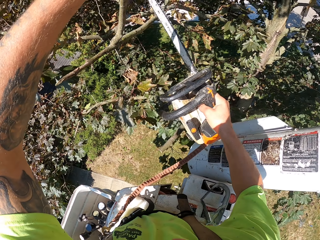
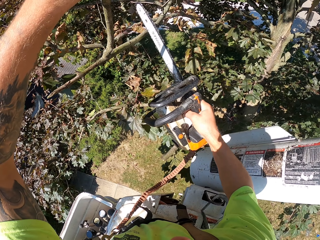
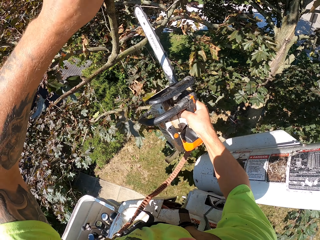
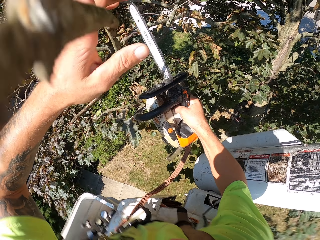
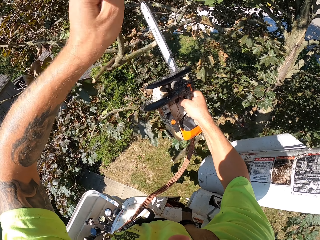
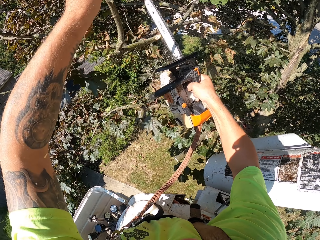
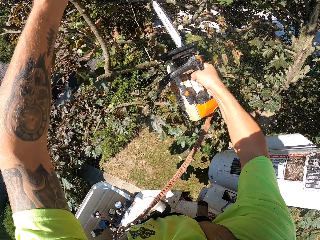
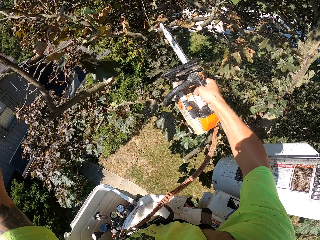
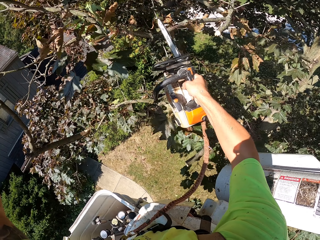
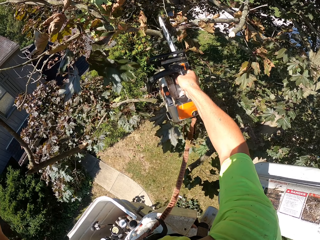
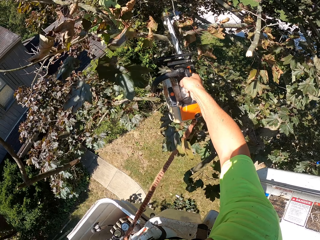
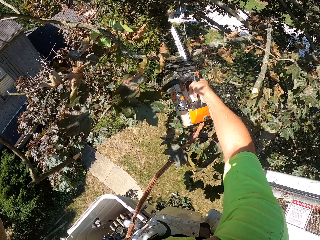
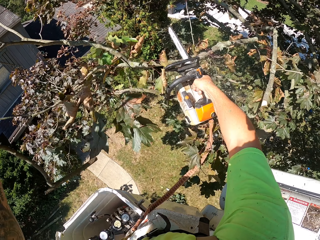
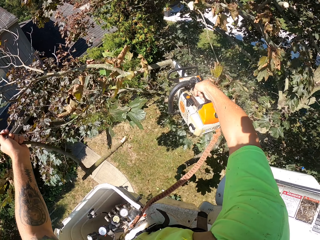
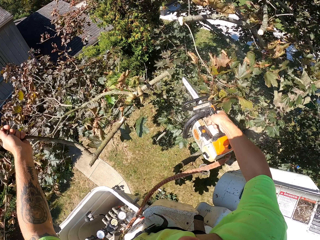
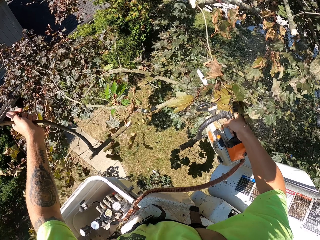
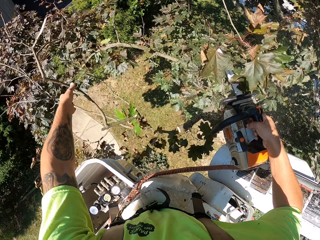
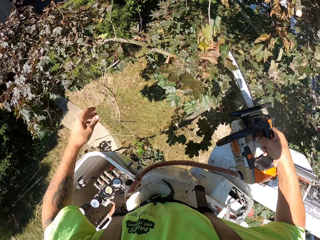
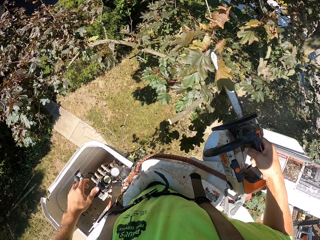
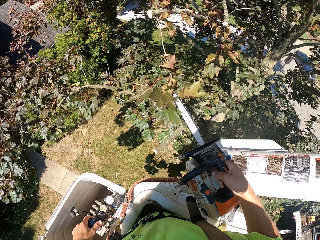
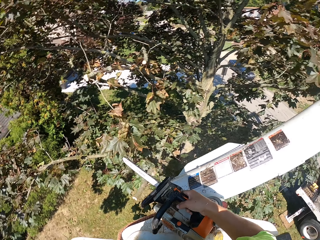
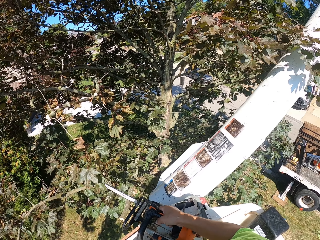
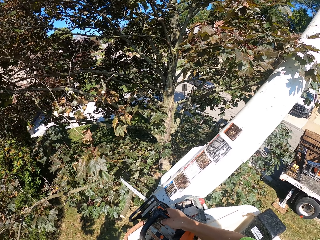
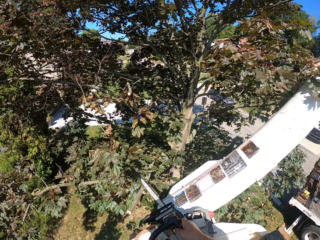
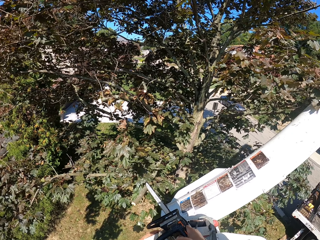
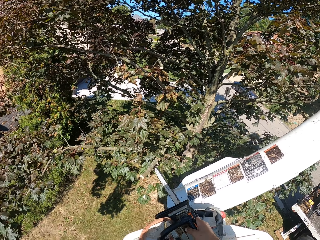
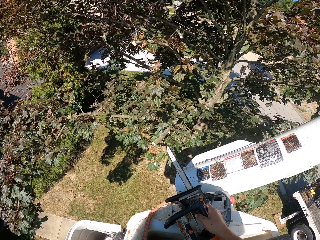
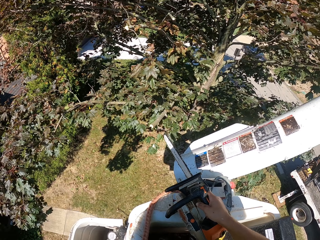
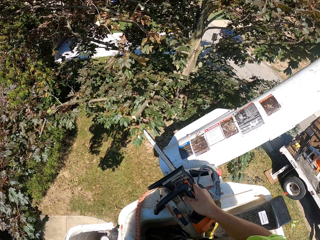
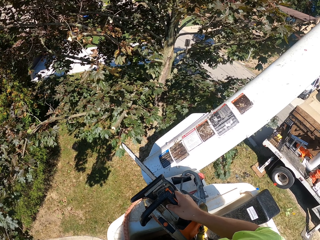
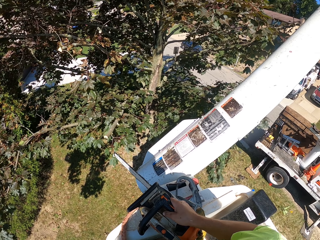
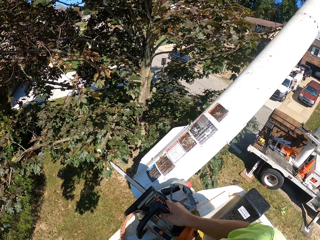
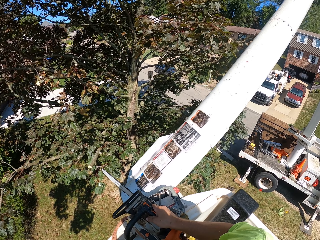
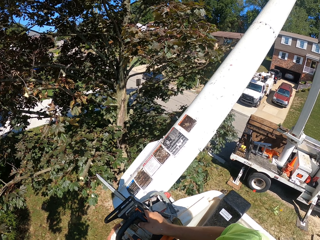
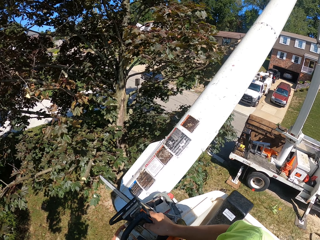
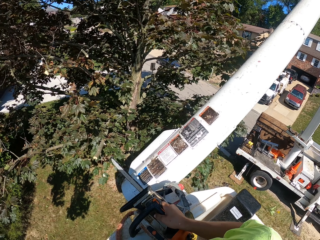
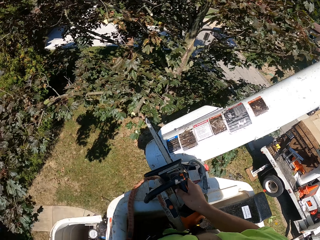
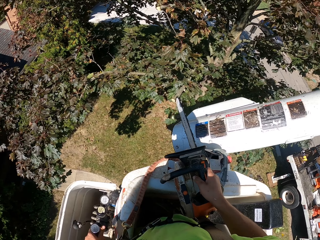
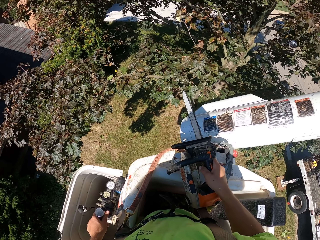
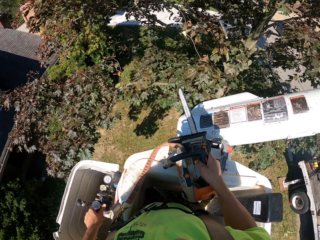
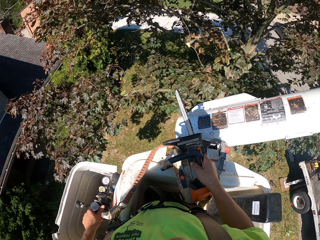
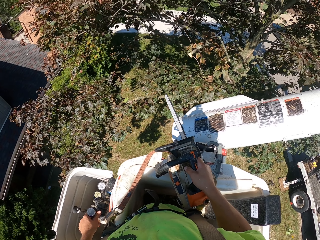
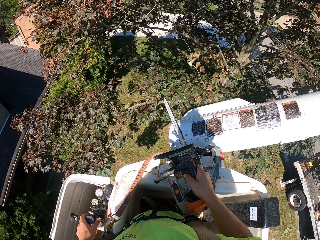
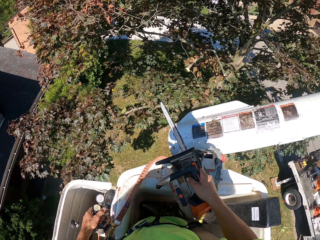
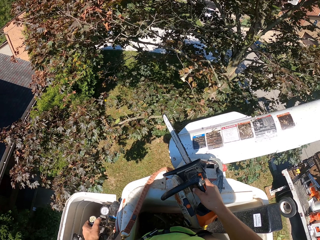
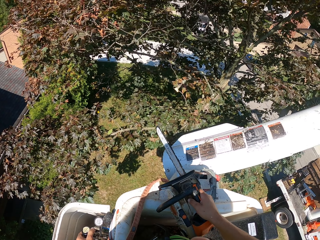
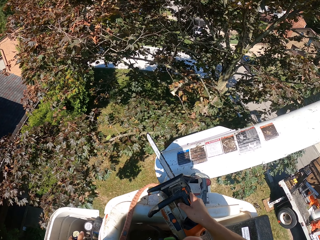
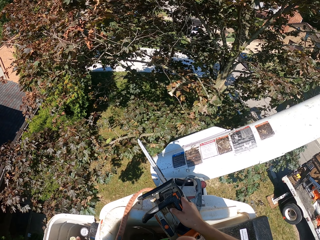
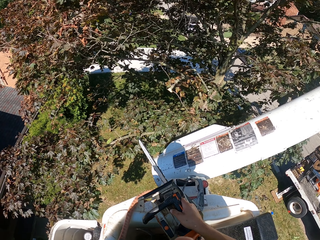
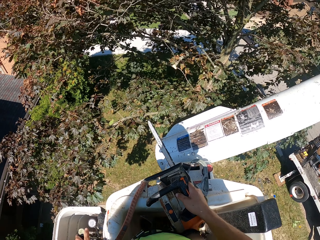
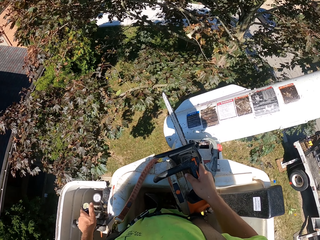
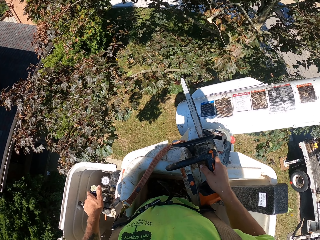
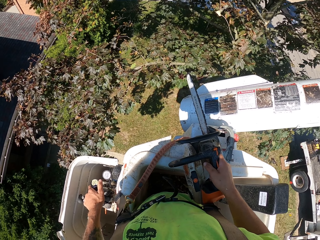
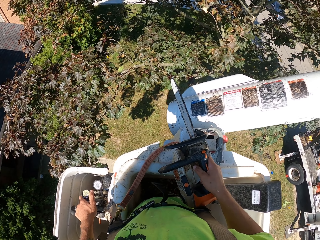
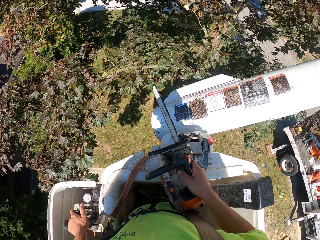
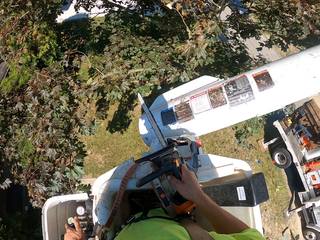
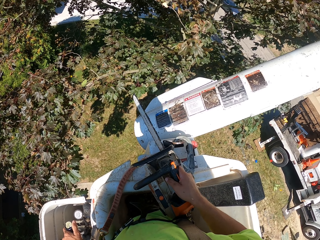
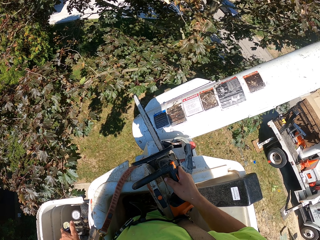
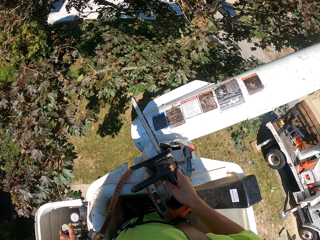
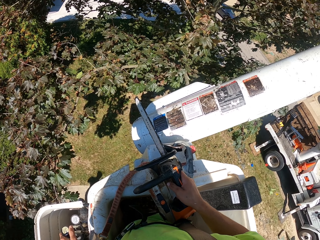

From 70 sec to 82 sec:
The camera wearer holds the tree branch with his left hand. He cuts the tree branch with the chainsaw in his right hand. He cuts the branch again. He drops the tree branch in his left hand to the ground. He adjusts the truck-mounted railed aerial platform position with its gears in his left hand.

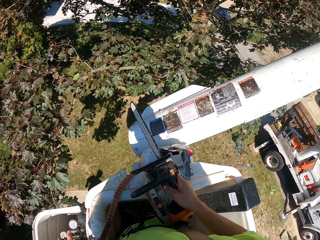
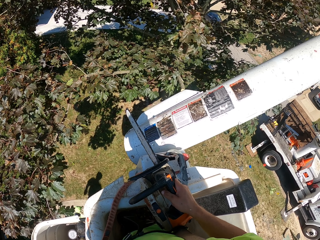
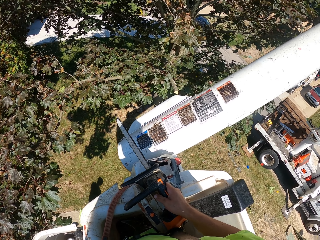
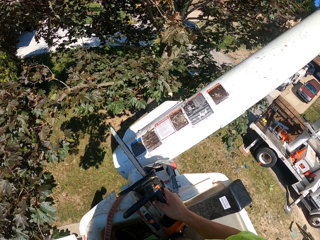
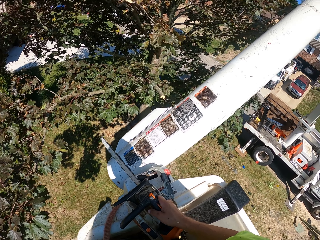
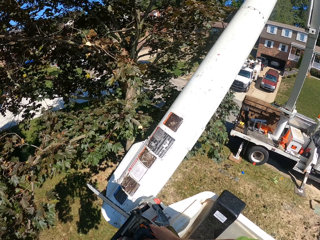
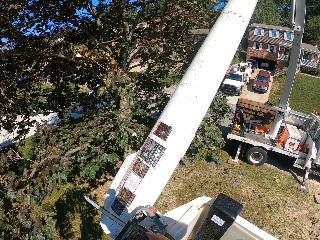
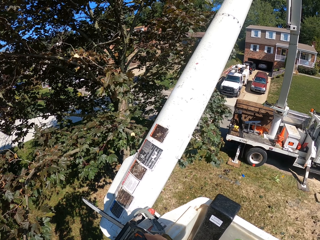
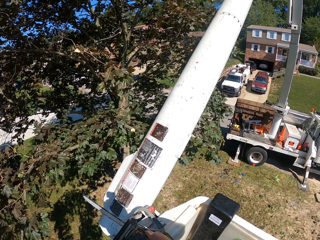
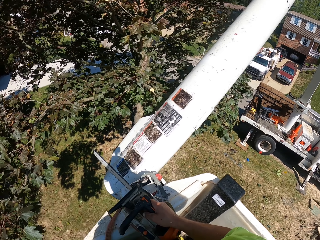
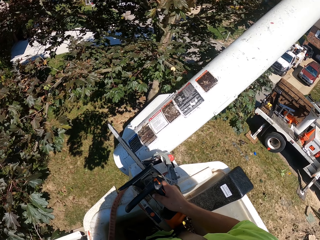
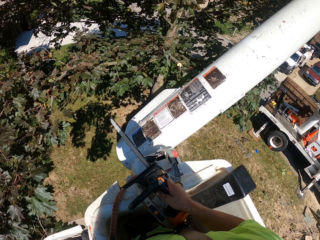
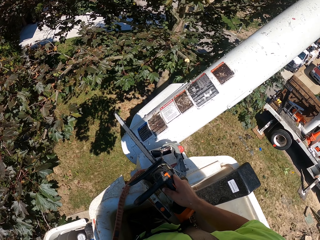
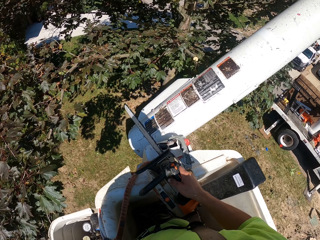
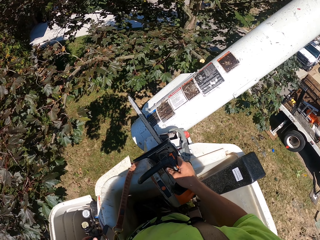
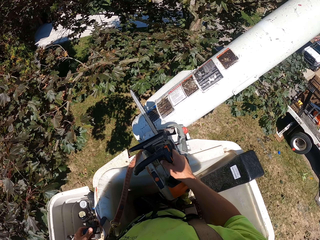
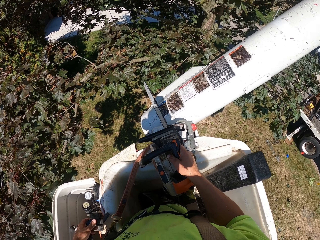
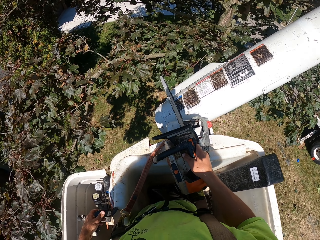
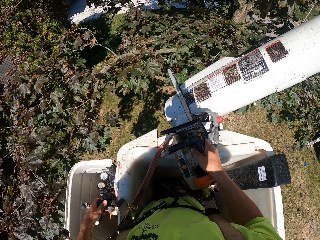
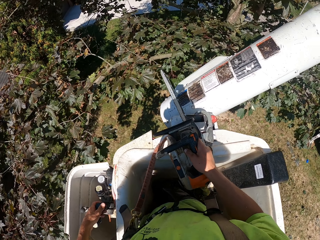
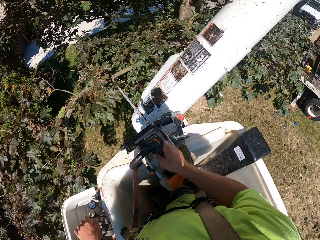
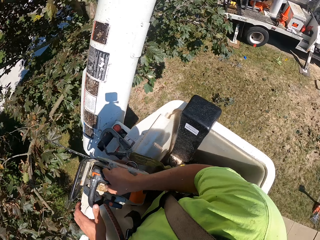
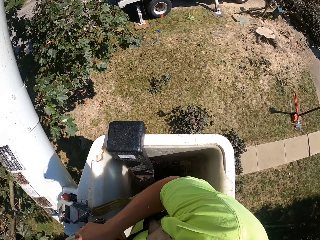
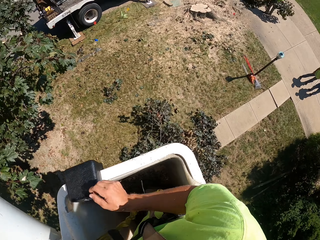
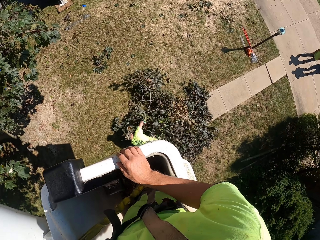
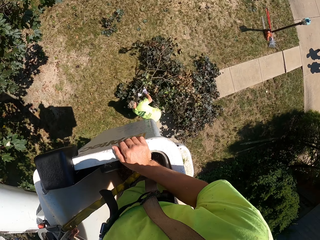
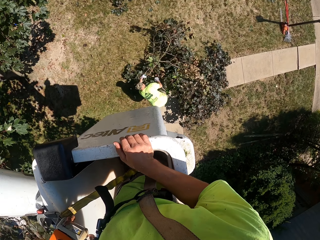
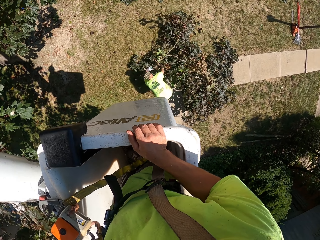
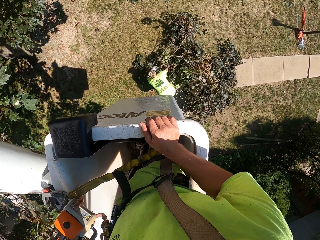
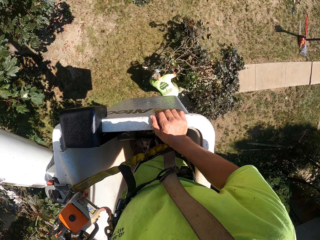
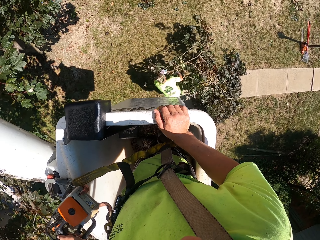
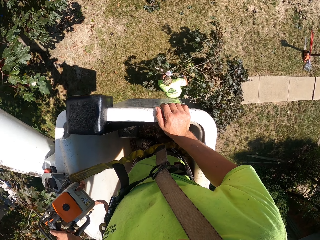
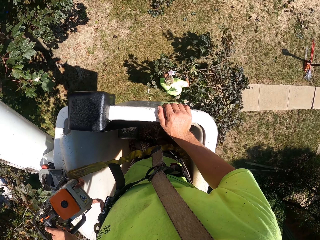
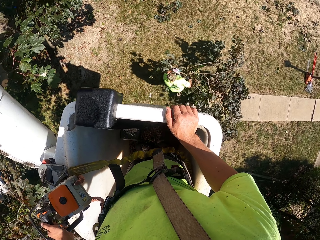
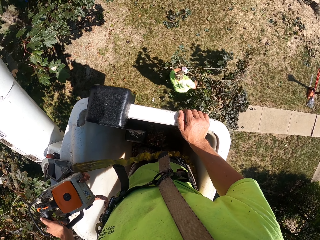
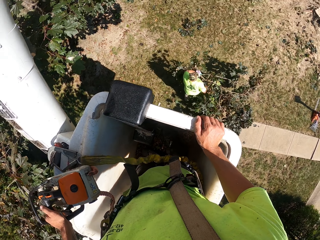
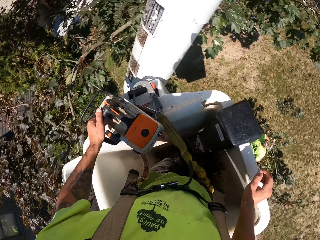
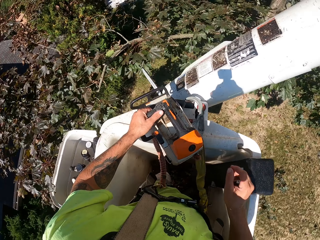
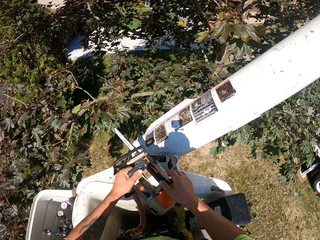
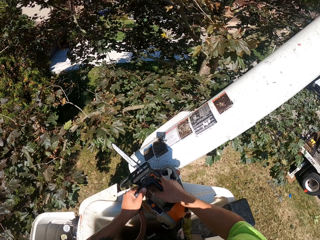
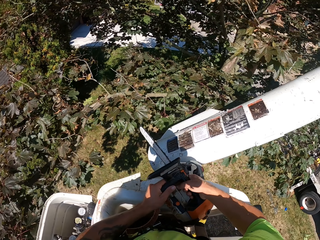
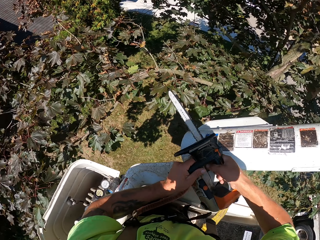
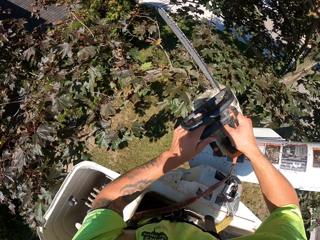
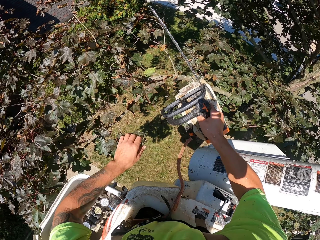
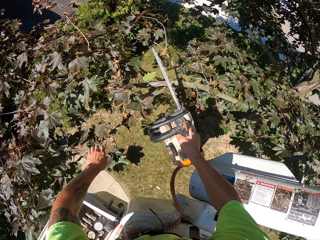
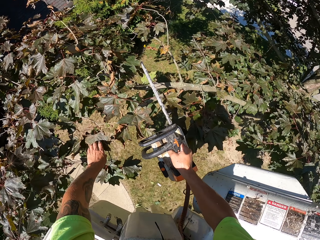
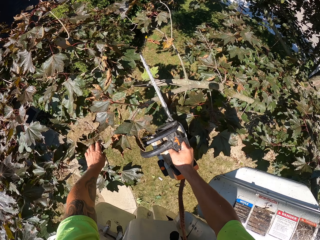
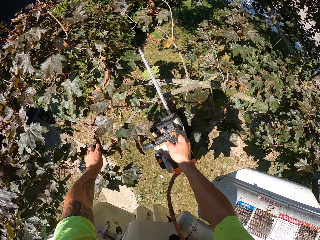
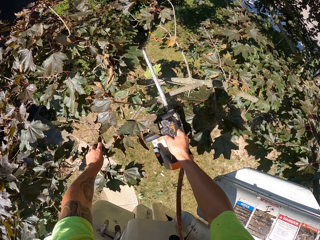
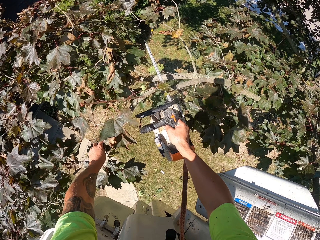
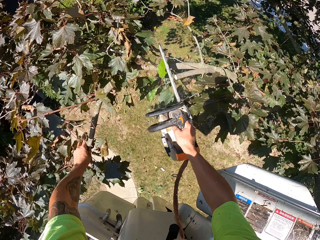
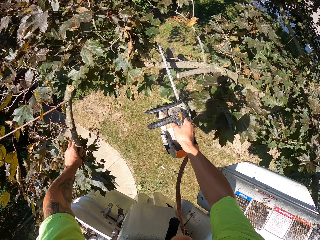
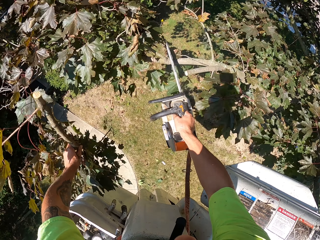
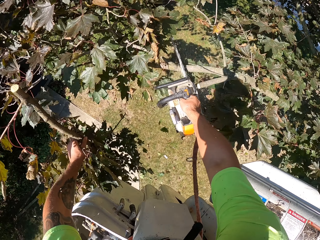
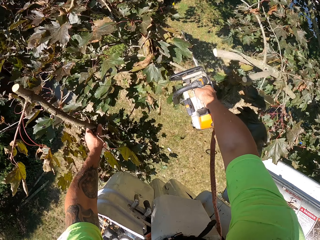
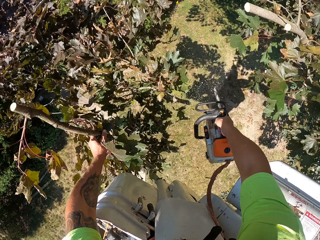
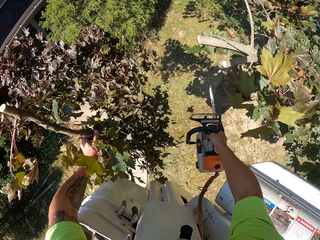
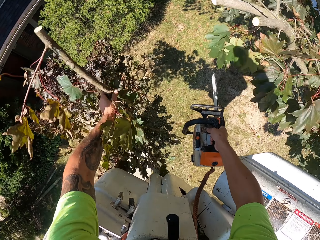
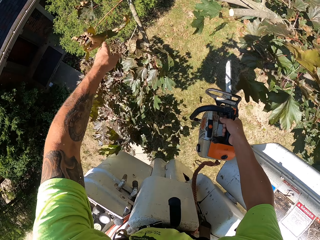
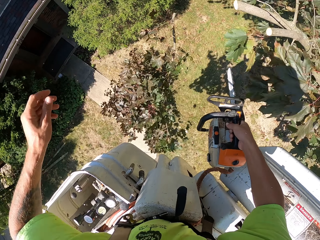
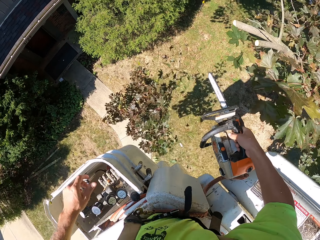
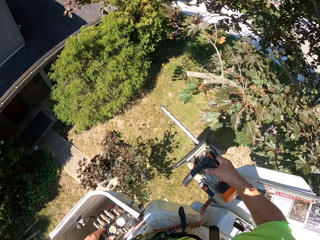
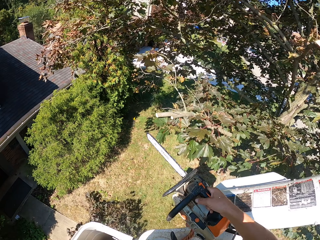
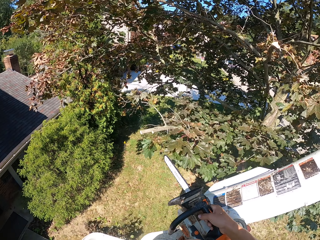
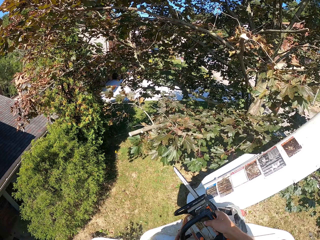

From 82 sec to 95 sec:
The camera wearer passes the chainsaw in his right hand to his left hand. The man packs some leaves on the ground with both hands. The camera wearer passes the chainsaw in his left hand to his right hand. He holds the tree branch with his left hand. He cuts the tree branch with the chainsaw in his right hand. He drops the tree branch in his left hand to the ground. He moves the truck.
